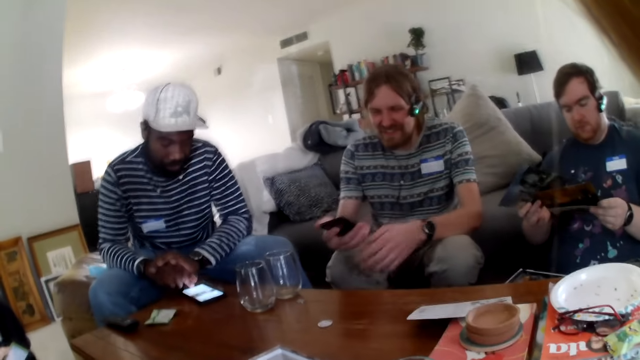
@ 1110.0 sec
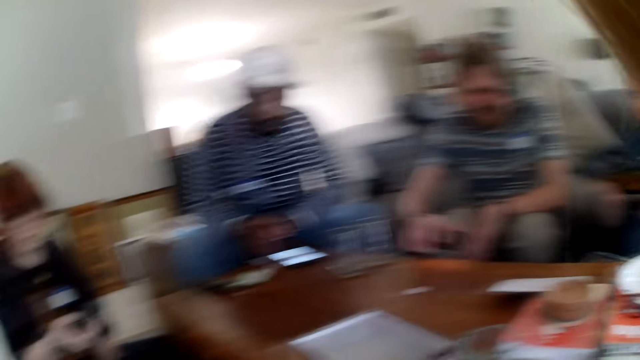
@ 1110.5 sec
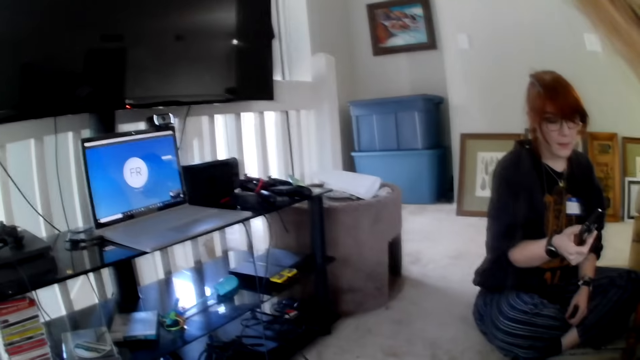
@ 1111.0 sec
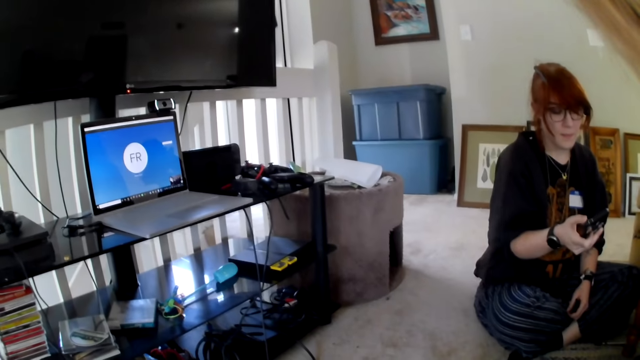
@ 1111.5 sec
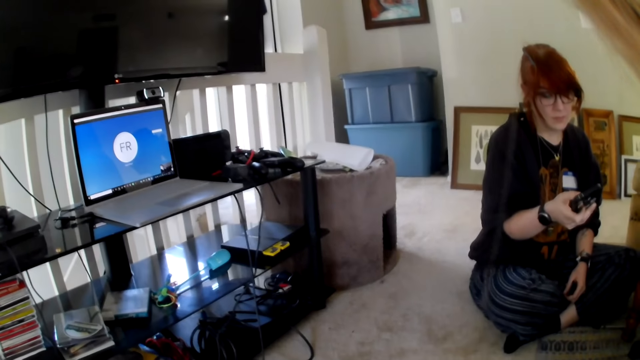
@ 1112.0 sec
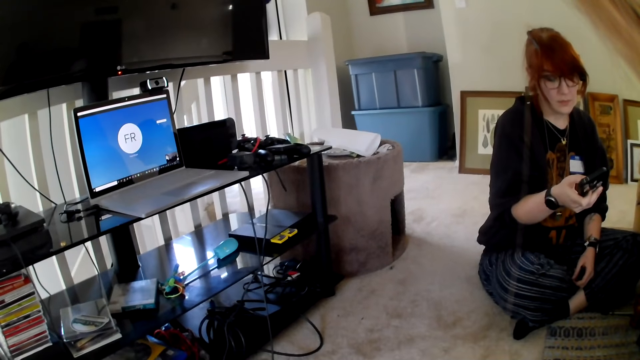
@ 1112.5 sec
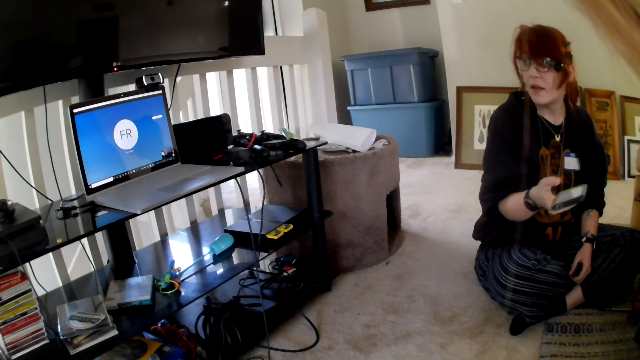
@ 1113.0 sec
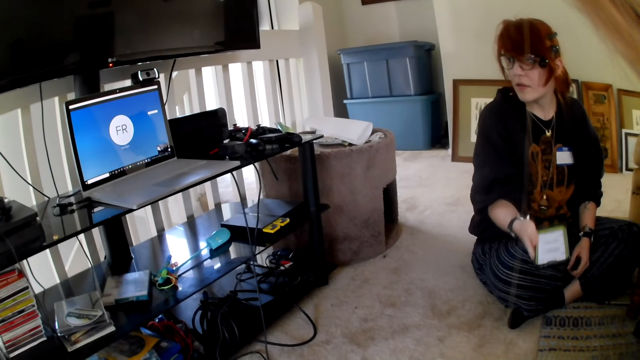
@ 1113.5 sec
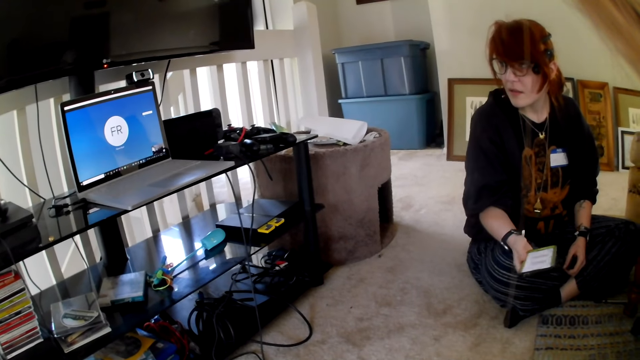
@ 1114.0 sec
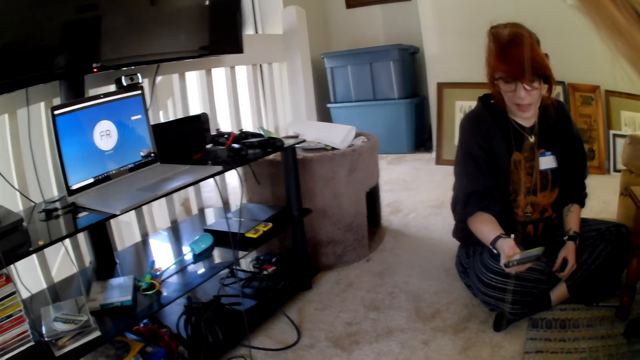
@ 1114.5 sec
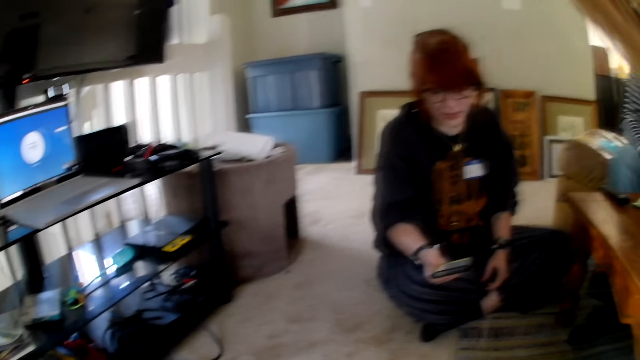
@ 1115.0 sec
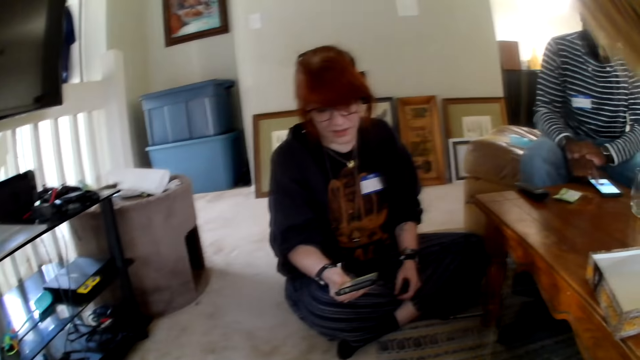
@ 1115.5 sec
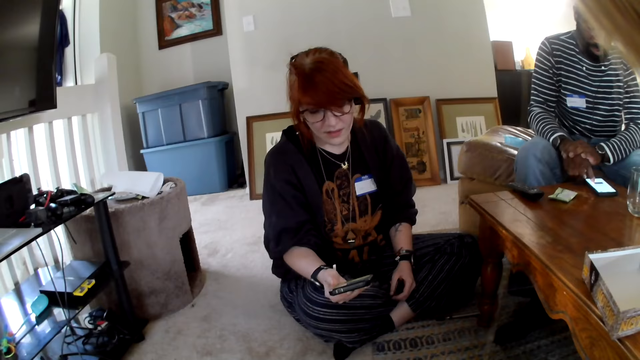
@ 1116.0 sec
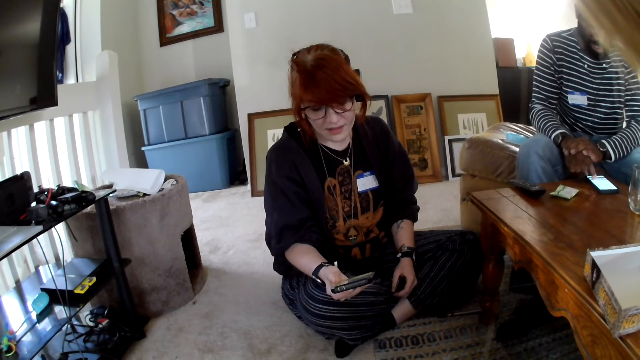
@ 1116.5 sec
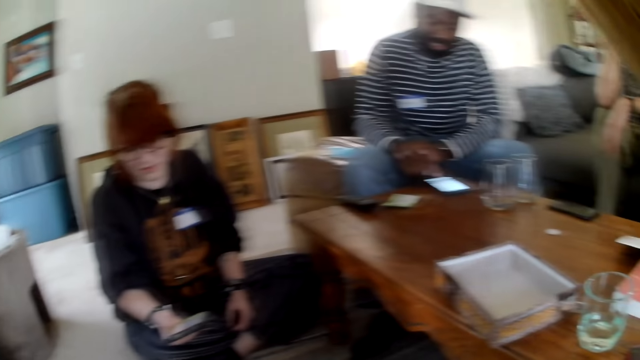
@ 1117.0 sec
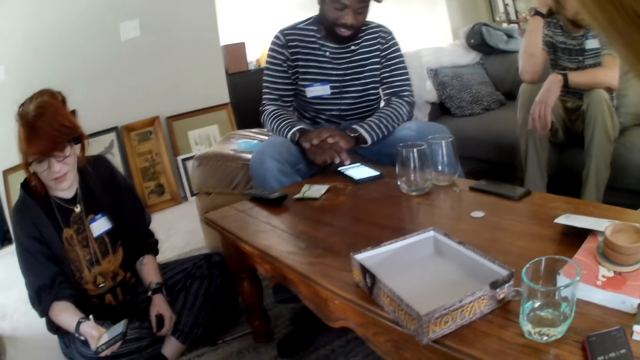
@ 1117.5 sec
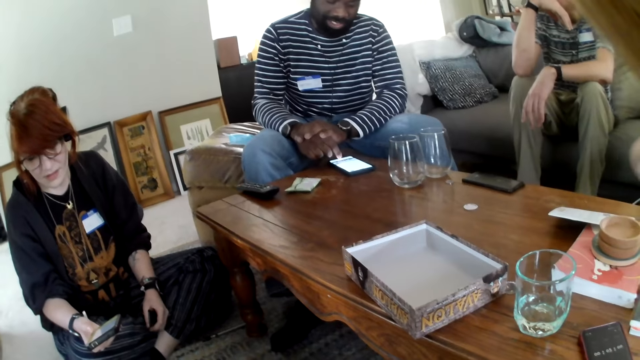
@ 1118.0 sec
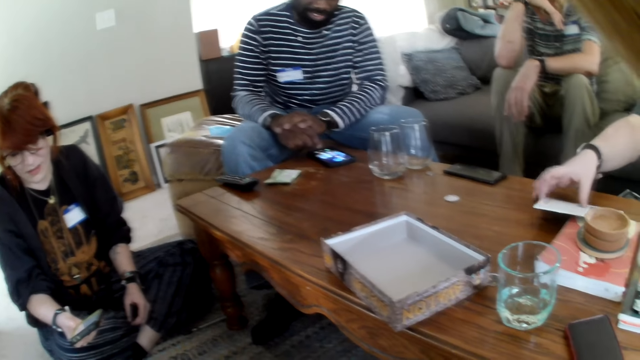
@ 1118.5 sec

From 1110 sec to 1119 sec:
A person reads a paper. The camera wearer laughs. They look around the house. They scroll the phone. Another person scrolls a phone.

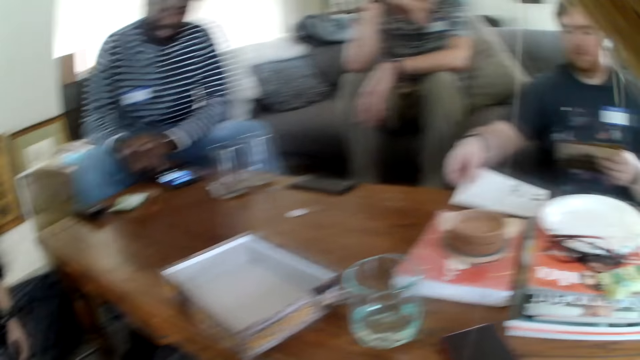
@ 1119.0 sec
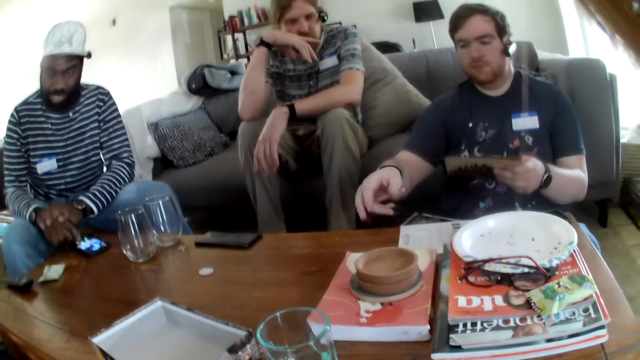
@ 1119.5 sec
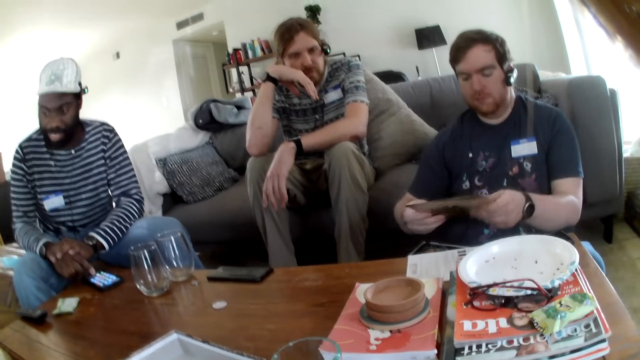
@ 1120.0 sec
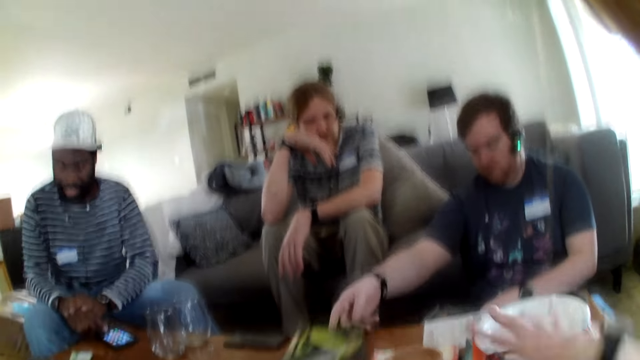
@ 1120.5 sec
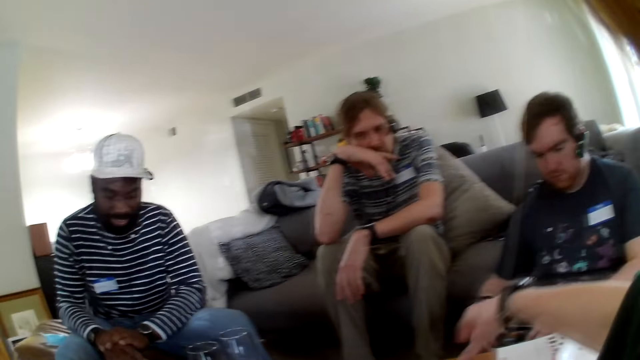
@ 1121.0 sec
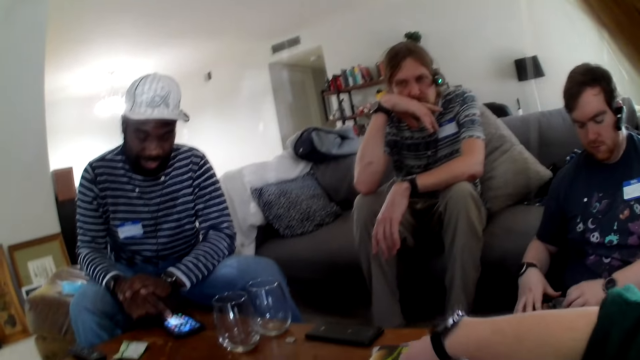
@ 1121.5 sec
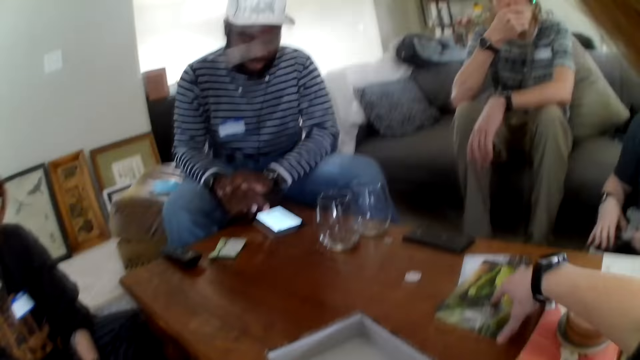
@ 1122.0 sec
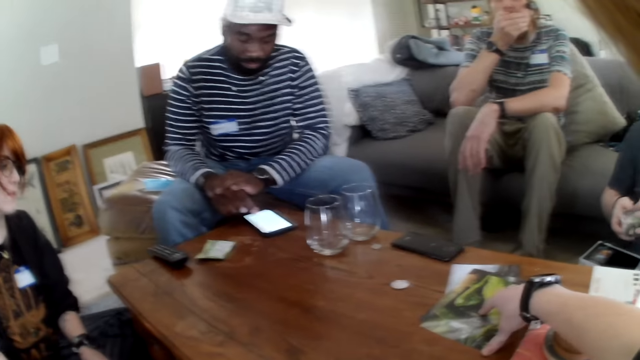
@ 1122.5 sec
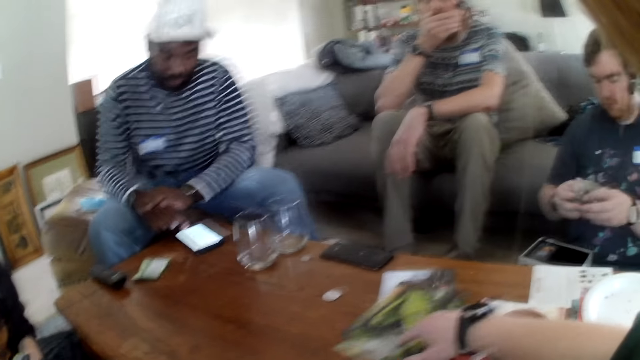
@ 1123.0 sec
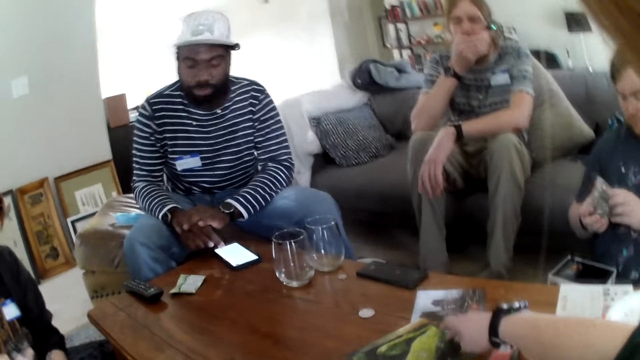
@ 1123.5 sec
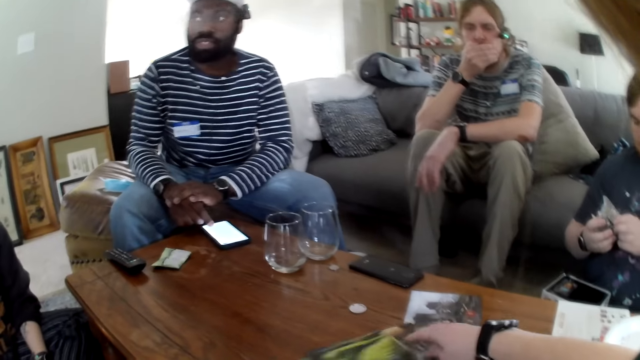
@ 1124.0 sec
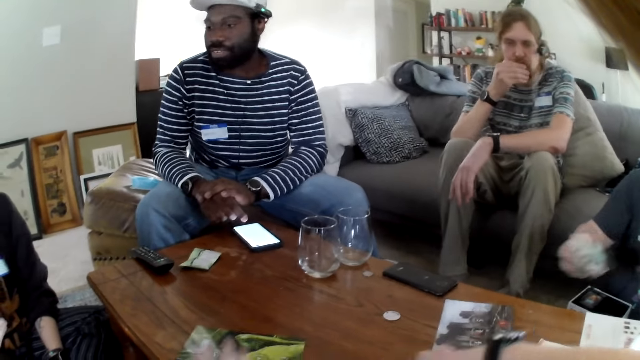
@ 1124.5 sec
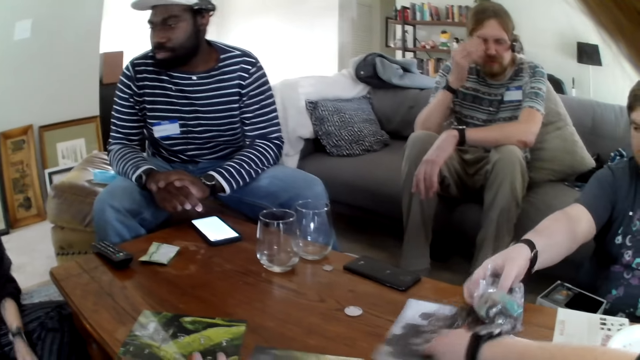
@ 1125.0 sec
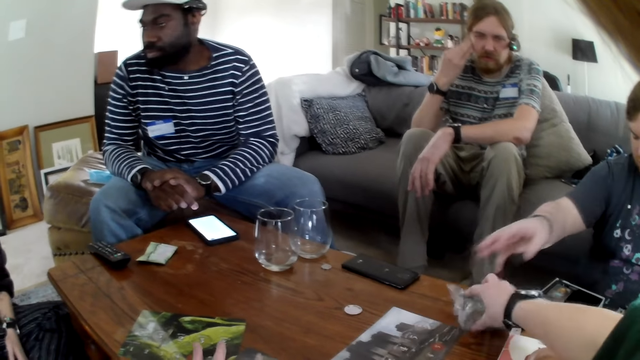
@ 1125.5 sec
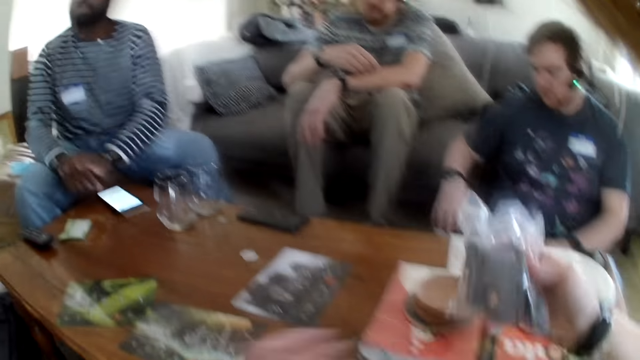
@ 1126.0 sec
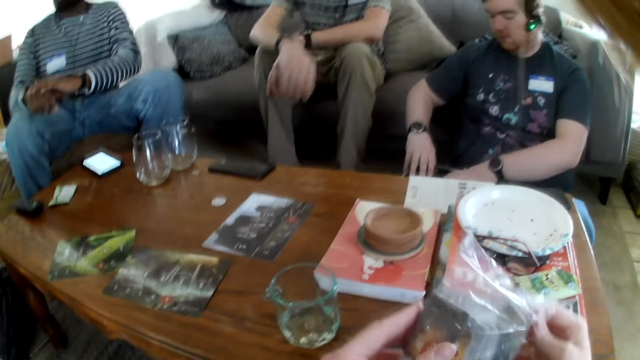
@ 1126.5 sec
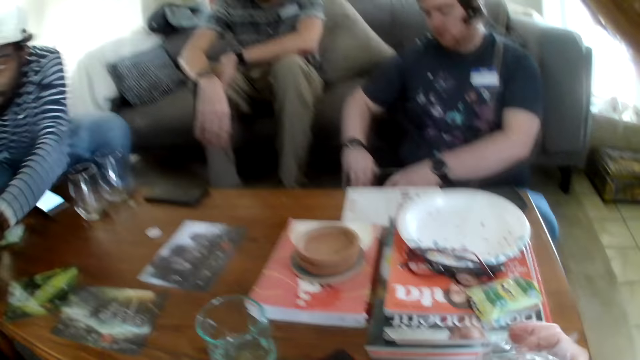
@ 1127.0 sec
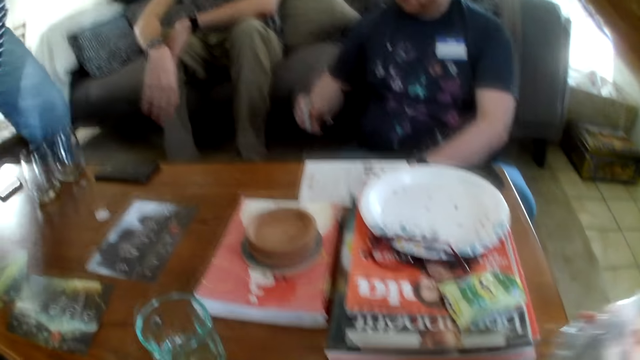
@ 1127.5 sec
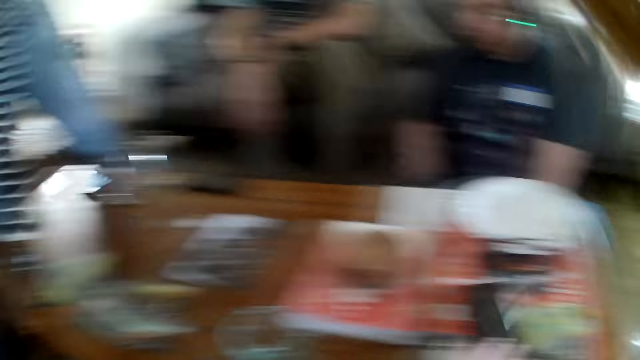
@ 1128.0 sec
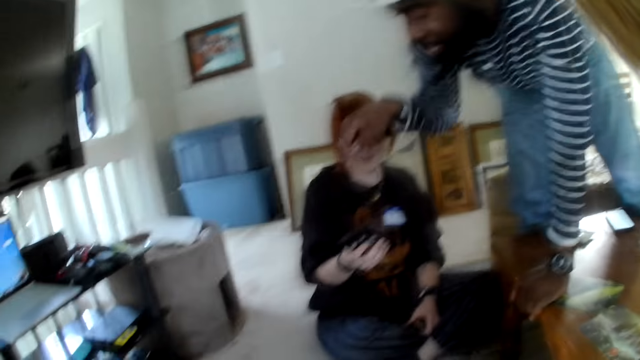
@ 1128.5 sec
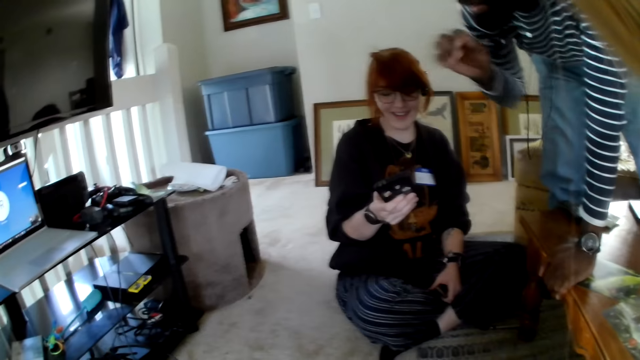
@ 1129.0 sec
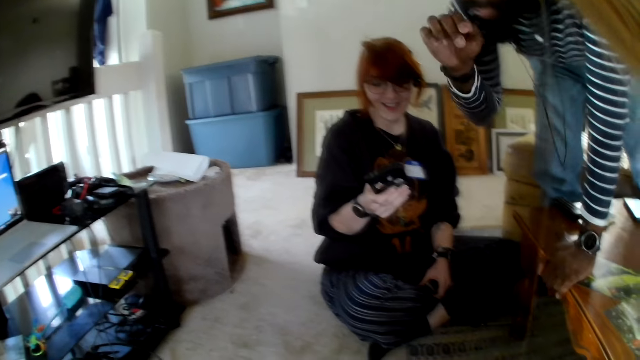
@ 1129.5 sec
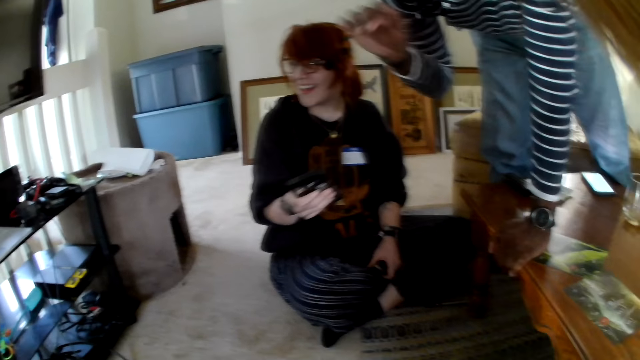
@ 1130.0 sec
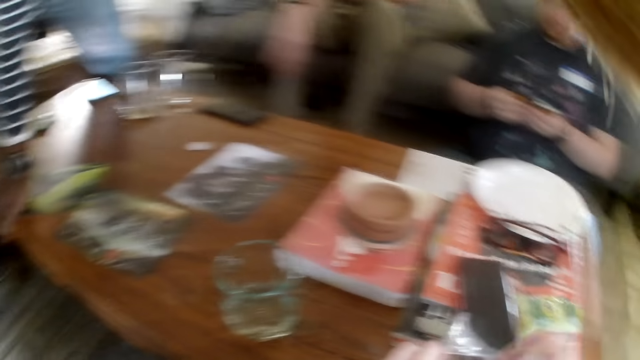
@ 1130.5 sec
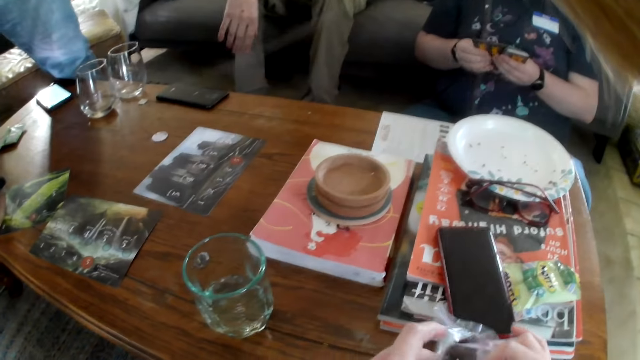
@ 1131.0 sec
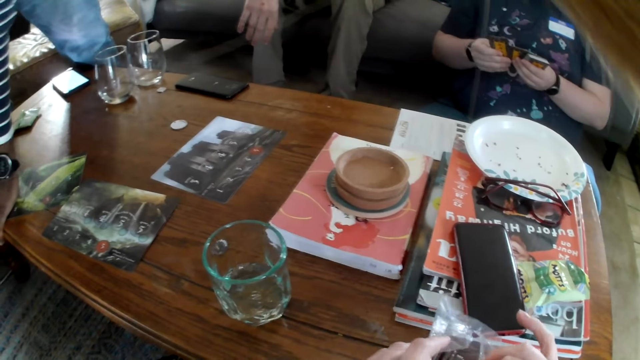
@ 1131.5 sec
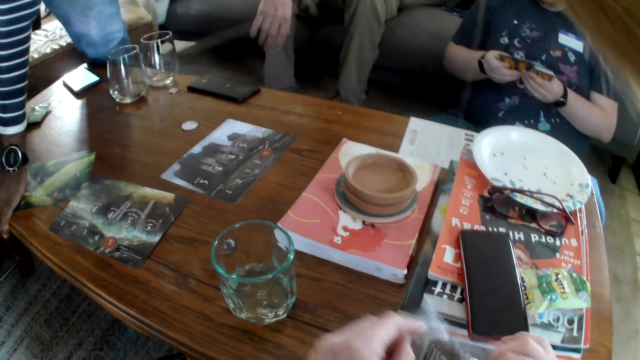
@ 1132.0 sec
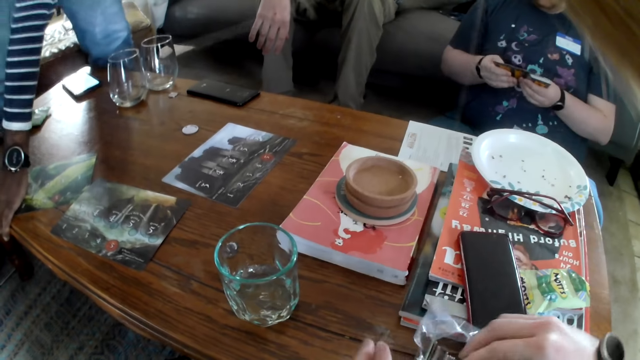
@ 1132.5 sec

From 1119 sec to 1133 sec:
A man picks up a book. The man picks up a paper from the table. The man puts the paper on the table. The camera wearer picks up the paper. They point at the paper on the table. They talk. They move the paper on the table. A person talks. The camera wearer picks up the cards from the table. They talk. They place the phone on the table. Another person scrolls a phone and laughs. The first person looks at a phone and talks. Another man stands.
